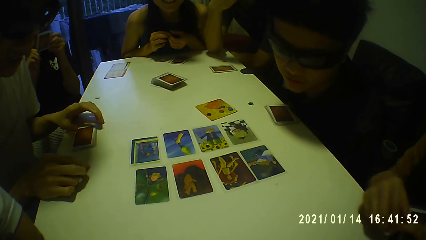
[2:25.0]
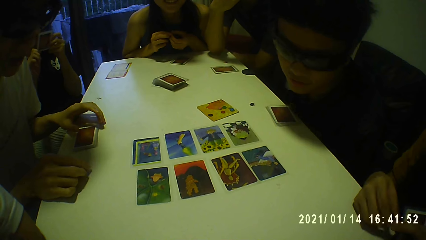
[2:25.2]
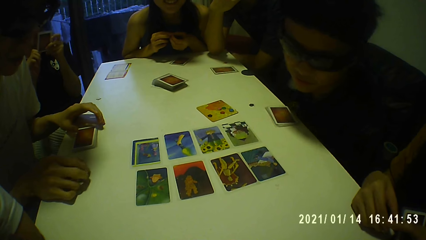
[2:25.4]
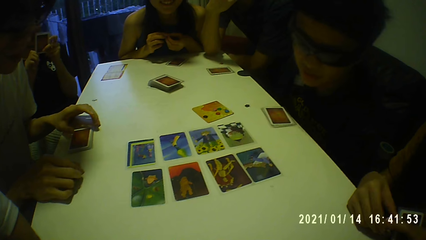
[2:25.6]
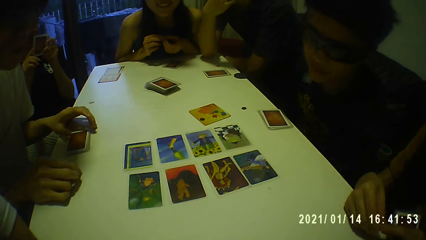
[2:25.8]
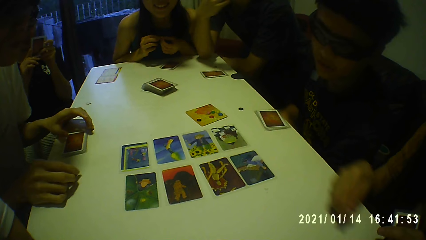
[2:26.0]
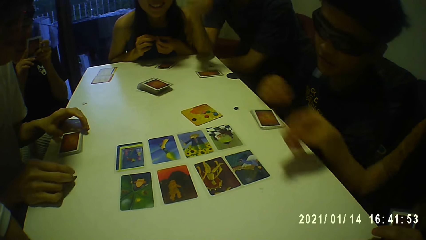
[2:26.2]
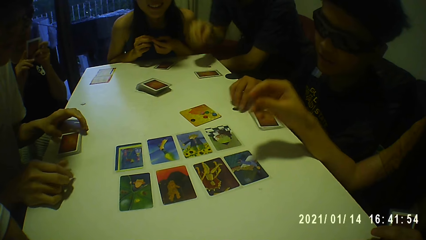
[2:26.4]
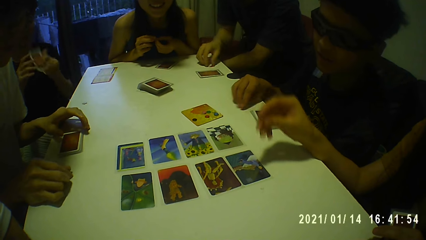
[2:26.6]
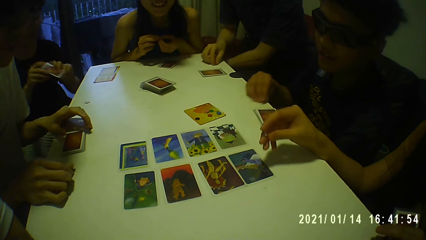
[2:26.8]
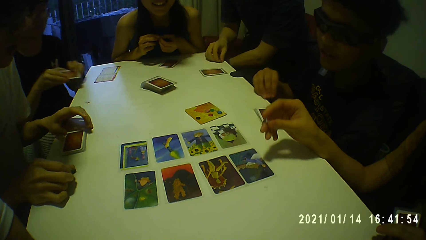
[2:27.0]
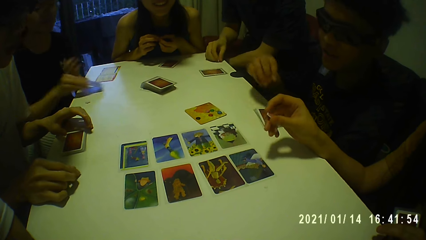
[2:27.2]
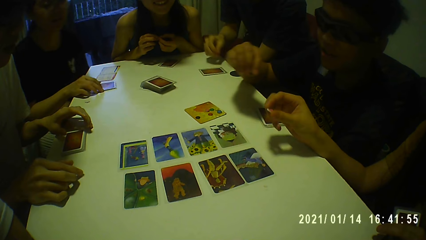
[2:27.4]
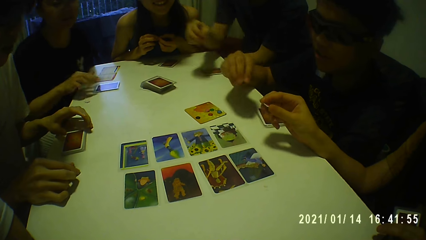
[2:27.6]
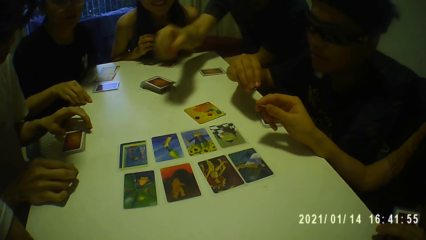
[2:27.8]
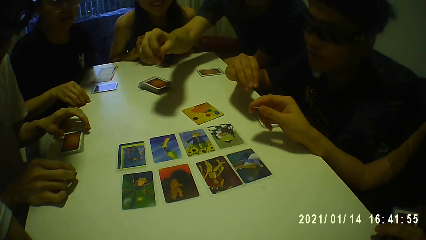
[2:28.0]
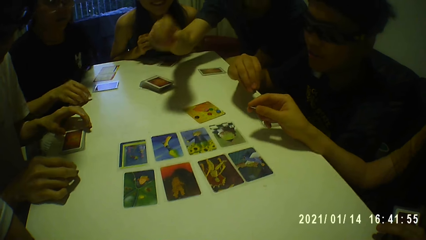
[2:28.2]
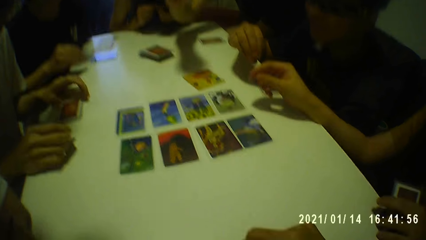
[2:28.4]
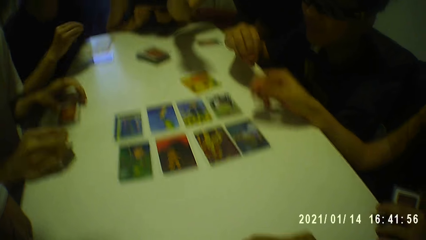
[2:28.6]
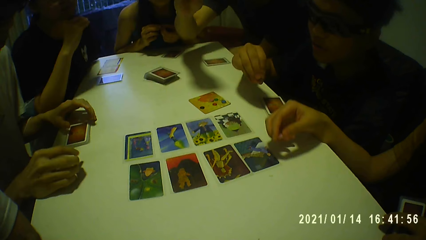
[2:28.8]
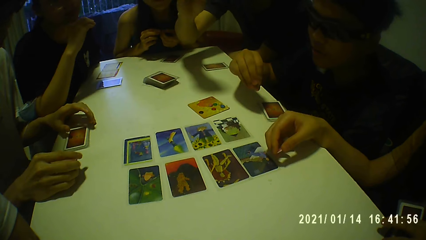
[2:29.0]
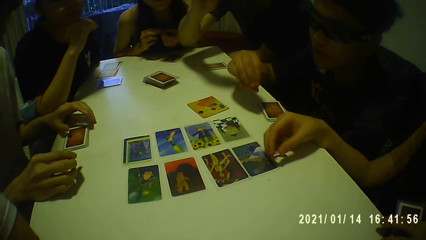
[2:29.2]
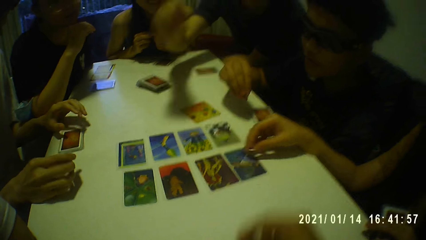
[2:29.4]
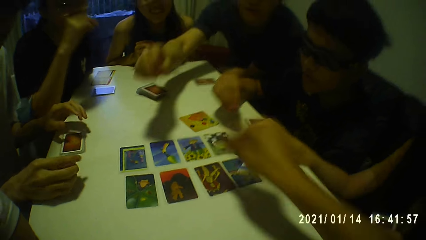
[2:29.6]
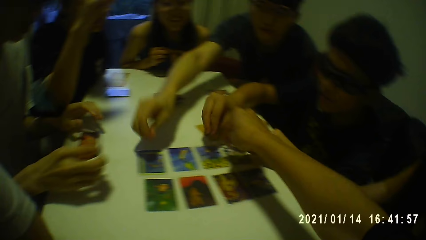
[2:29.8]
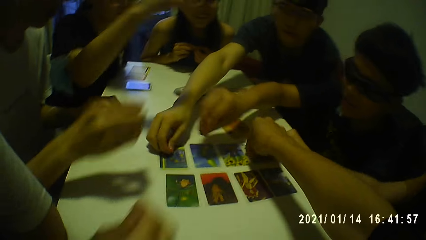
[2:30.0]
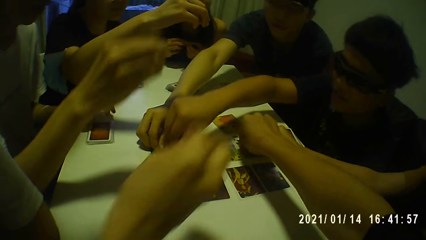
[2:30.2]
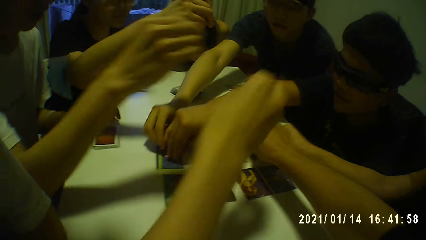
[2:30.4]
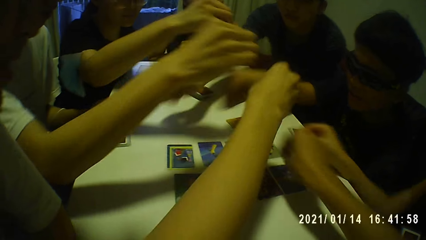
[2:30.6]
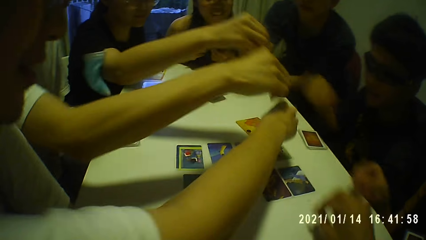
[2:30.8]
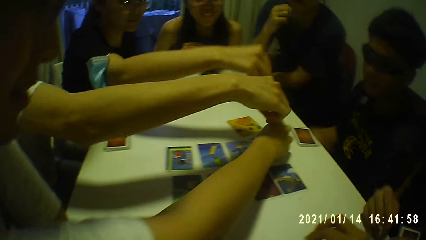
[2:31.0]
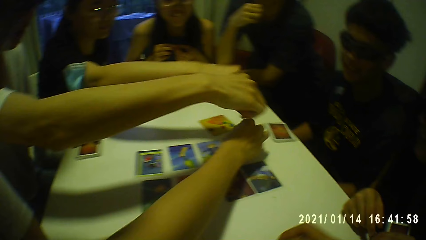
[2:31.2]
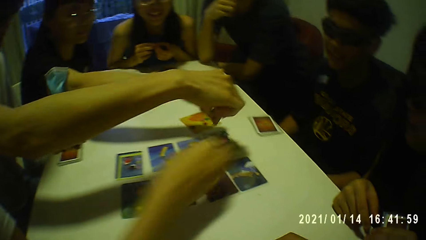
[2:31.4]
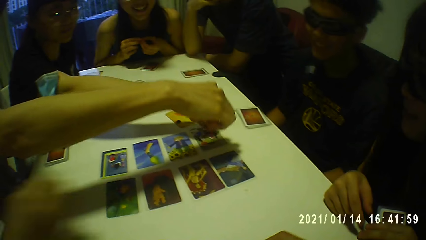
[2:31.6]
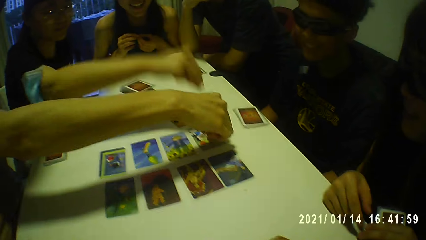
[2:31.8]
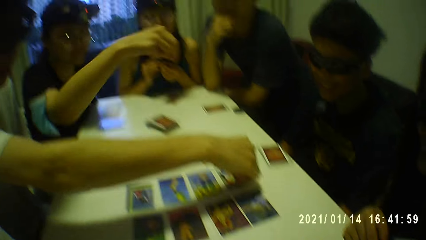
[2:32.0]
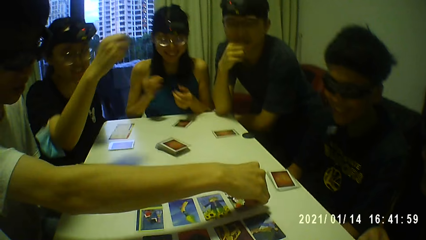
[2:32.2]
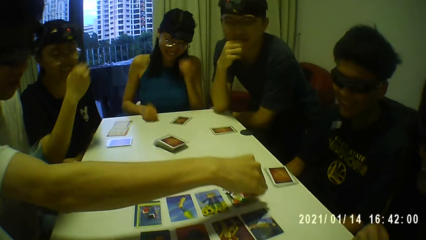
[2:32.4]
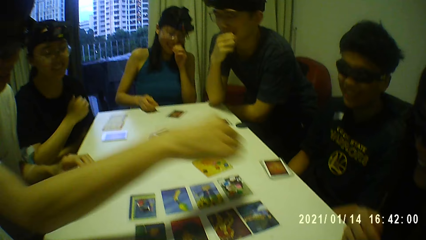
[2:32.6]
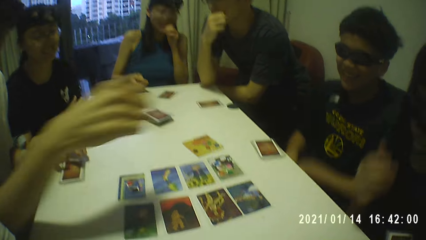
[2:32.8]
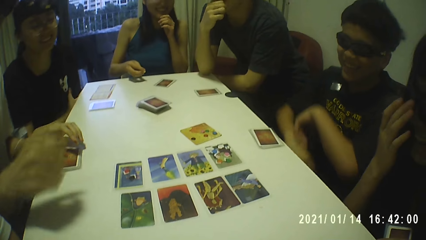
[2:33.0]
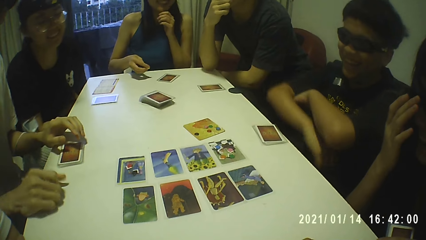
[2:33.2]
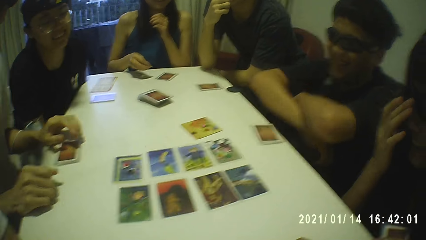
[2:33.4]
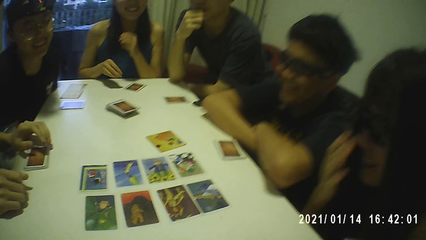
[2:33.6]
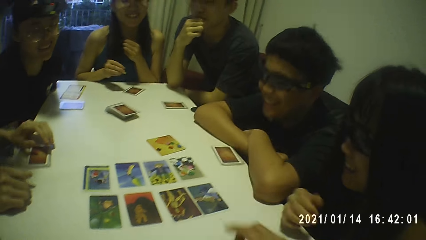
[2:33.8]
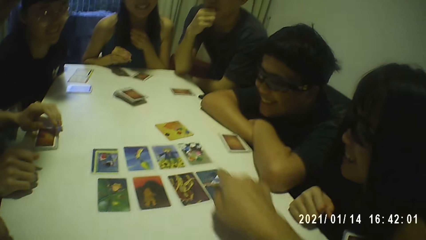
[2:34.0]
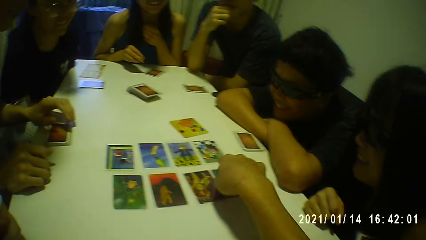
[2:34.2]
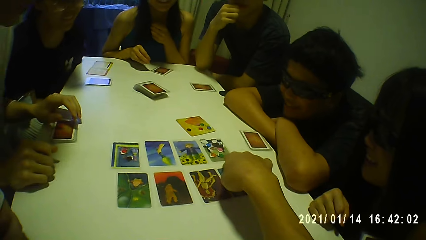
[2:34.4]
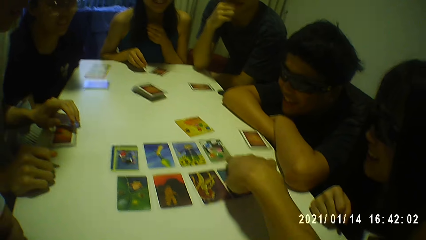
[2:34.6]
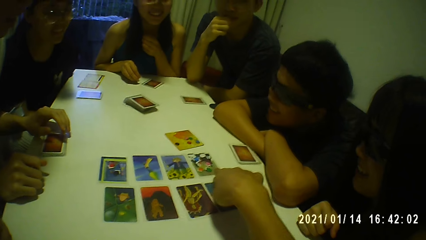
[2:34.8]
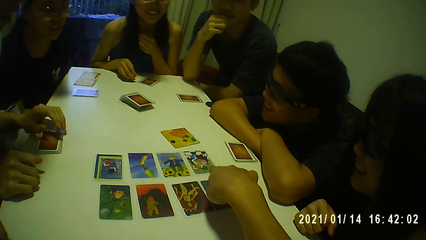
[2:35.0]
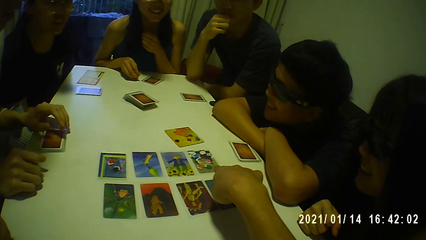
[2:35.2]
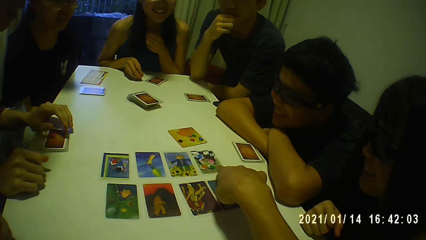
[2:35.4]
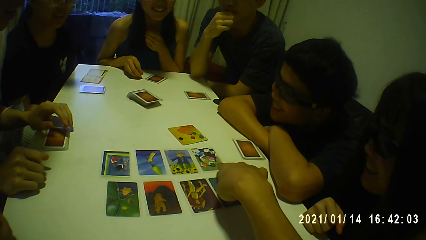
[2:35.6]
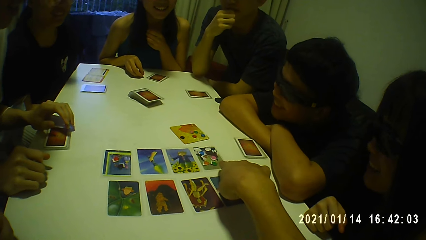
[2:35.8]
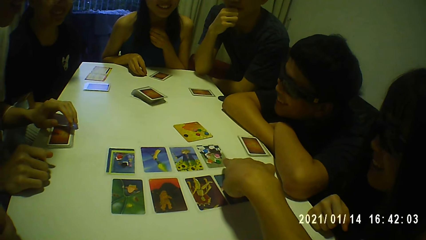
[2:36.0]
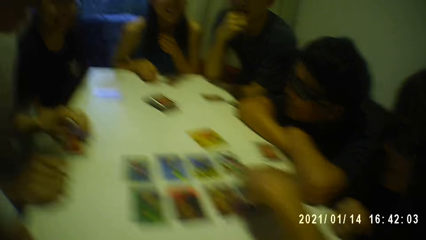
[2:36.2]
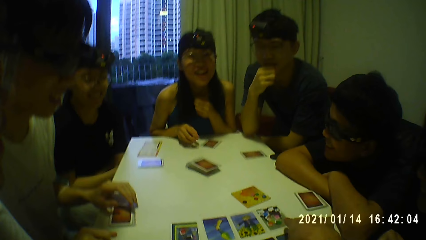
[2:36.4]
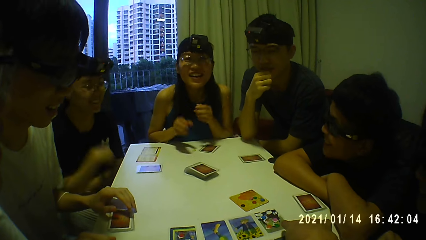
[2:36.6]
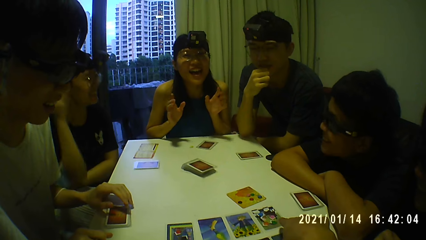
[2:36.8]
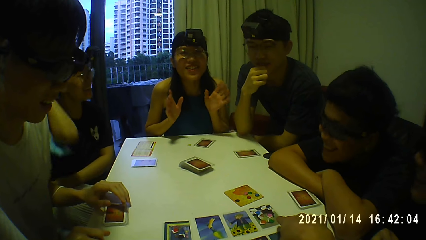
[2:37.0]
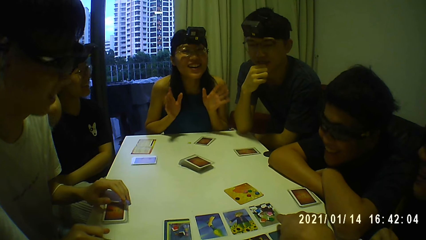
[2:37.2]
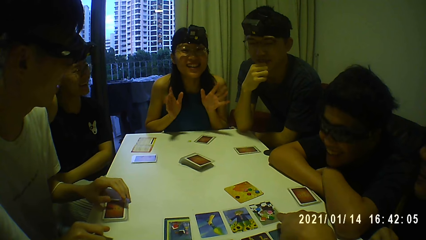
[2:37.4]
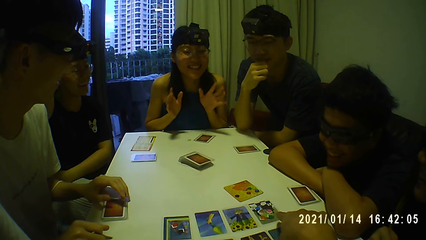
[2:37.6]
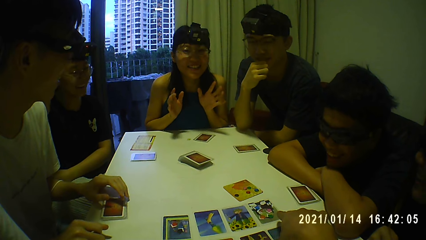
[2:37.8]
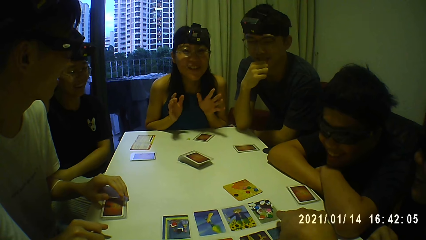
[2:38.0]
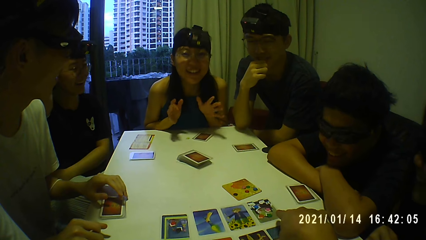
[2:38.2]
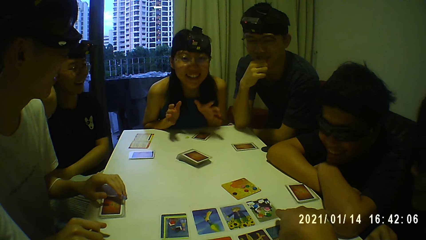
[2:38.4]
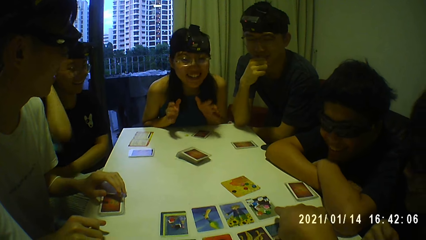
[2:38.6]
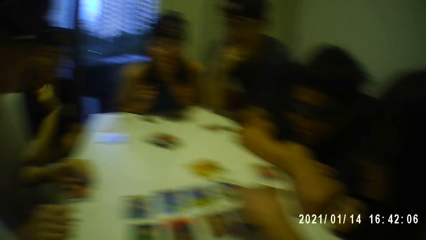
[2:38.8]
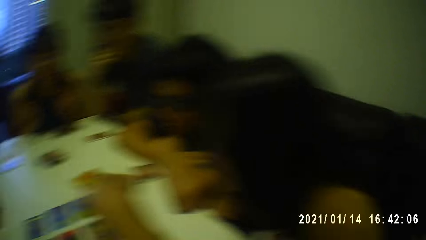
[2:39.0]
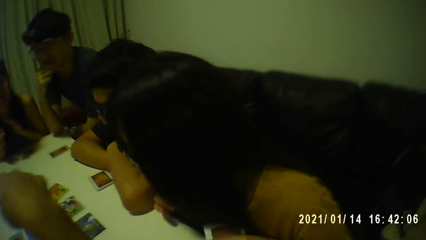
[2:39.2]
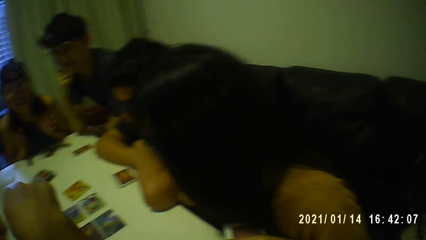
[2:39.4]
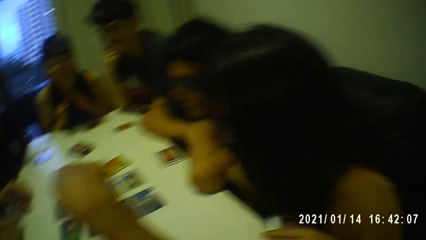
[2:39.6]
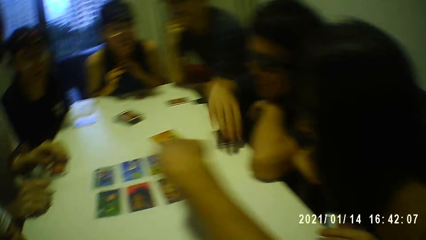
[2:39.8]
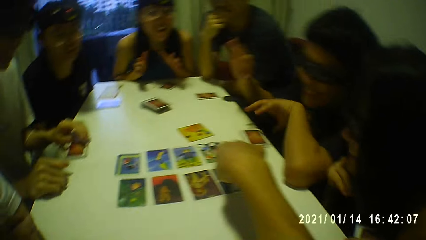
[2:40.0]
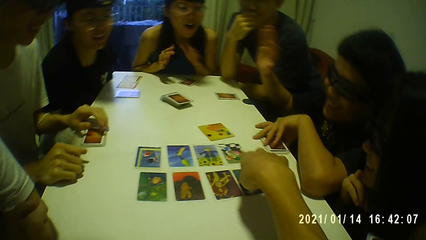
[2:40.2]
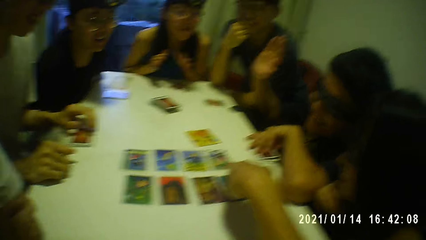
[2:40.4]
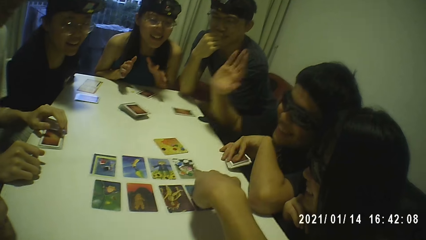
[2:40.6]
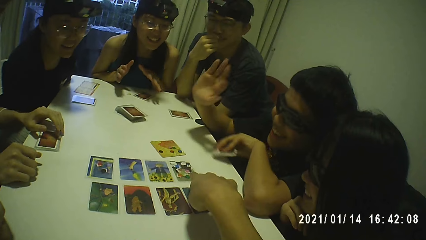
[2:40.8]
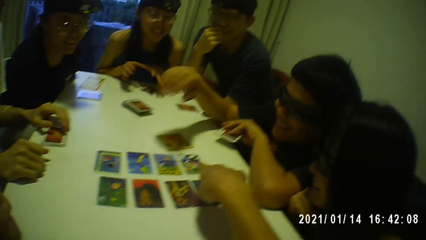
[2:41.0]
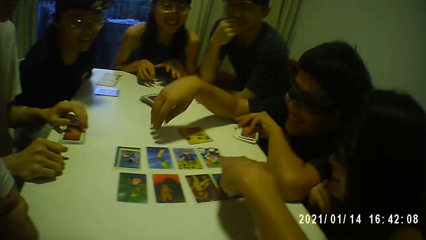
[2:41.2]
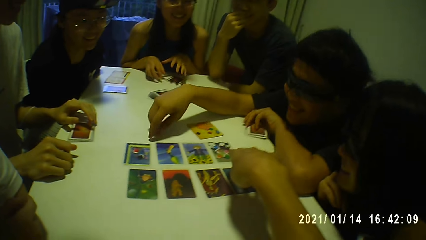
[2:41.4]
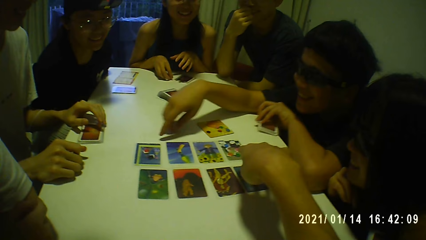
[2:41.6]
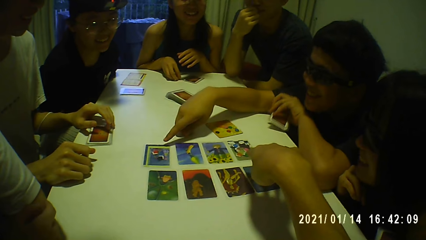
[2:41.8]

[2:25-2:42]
The camera wearer puts the small red plastic on the card with his right hand. He points at the card on the table with his right hand.
